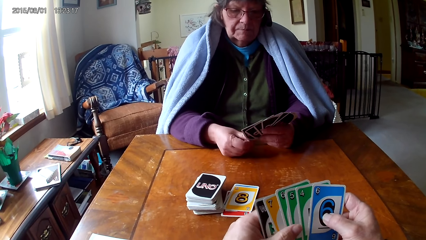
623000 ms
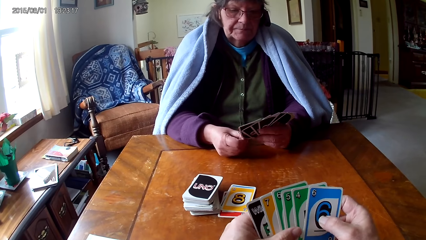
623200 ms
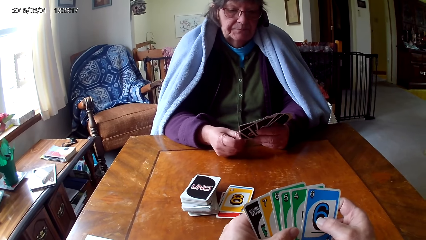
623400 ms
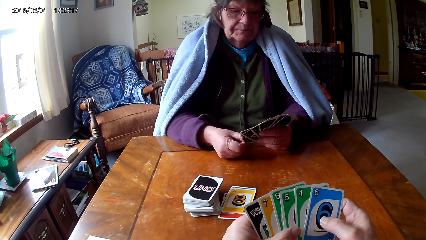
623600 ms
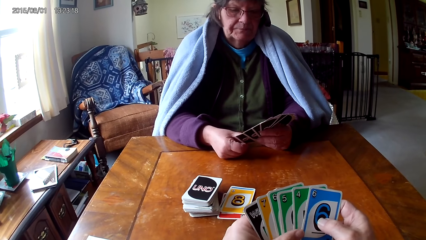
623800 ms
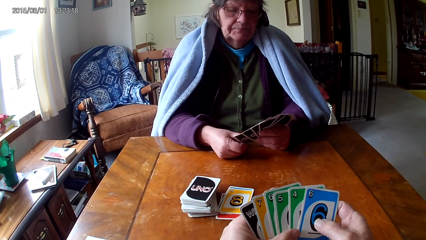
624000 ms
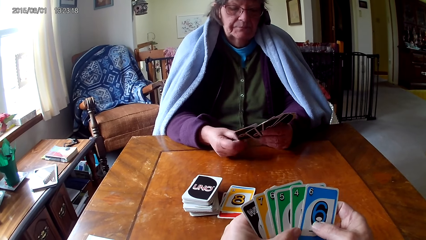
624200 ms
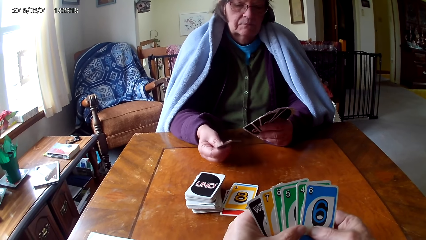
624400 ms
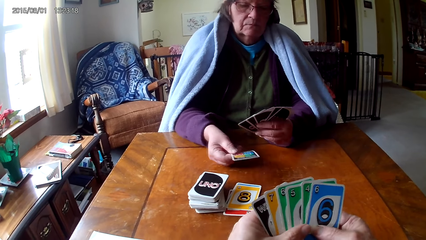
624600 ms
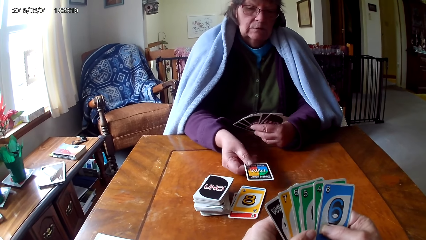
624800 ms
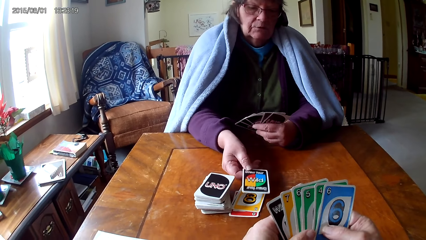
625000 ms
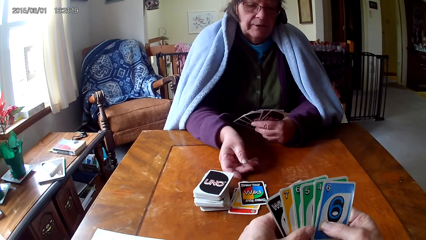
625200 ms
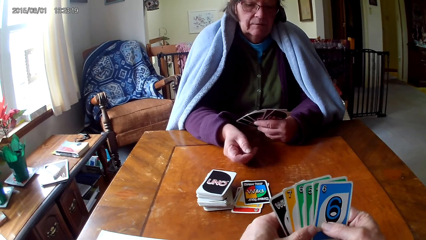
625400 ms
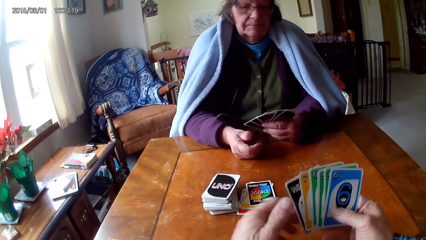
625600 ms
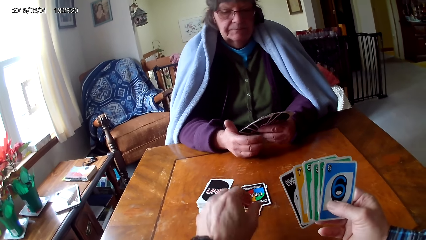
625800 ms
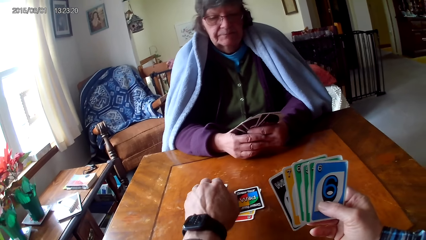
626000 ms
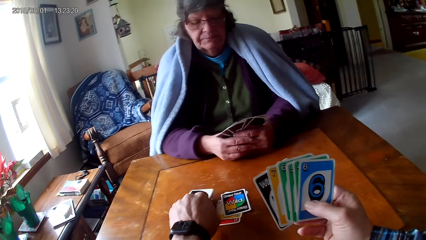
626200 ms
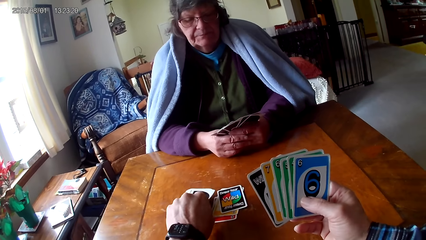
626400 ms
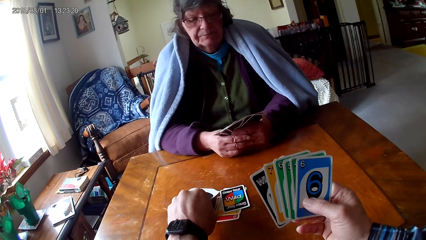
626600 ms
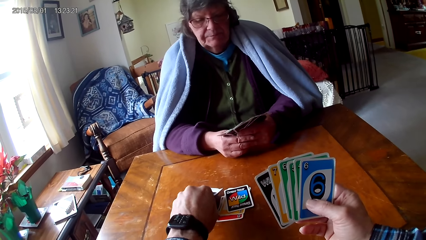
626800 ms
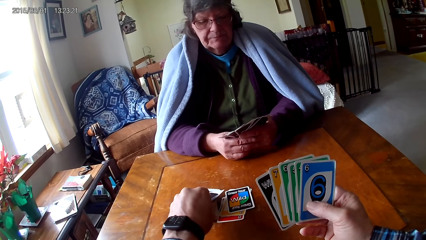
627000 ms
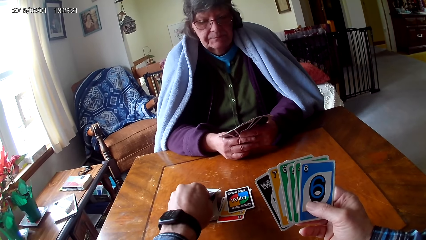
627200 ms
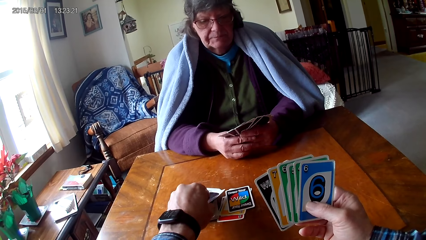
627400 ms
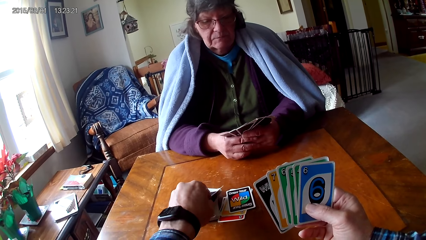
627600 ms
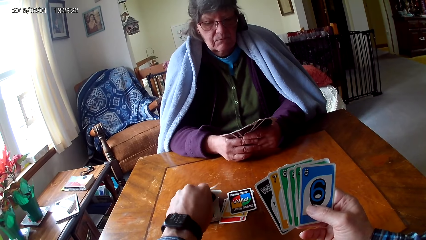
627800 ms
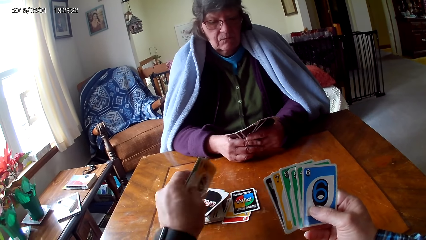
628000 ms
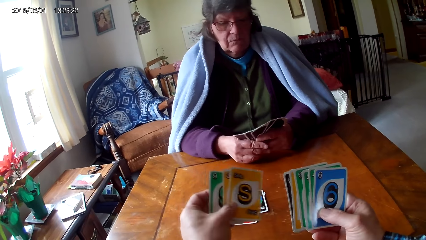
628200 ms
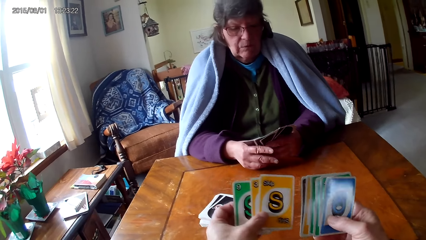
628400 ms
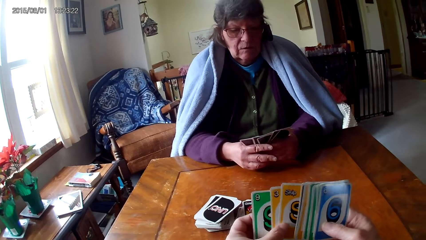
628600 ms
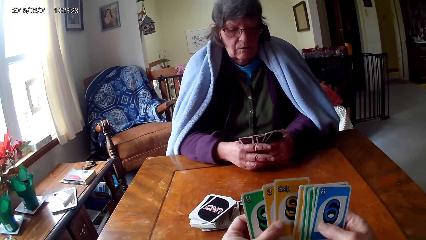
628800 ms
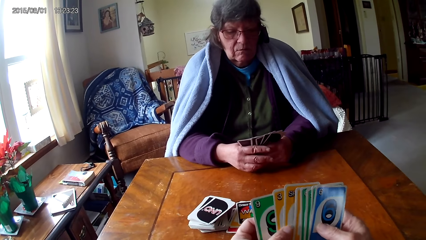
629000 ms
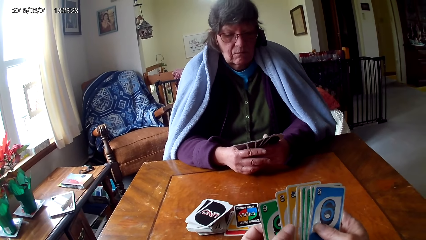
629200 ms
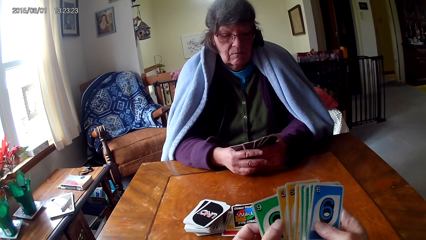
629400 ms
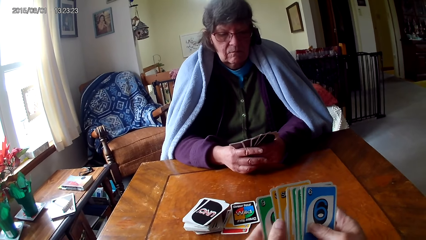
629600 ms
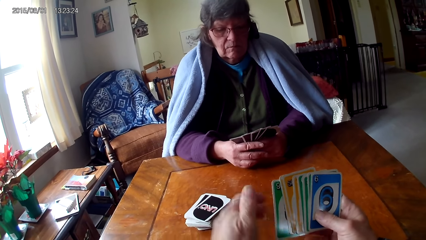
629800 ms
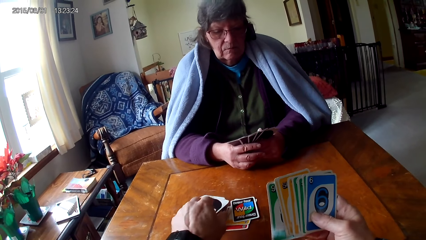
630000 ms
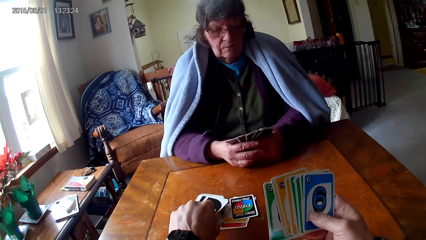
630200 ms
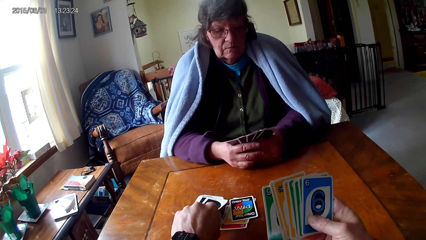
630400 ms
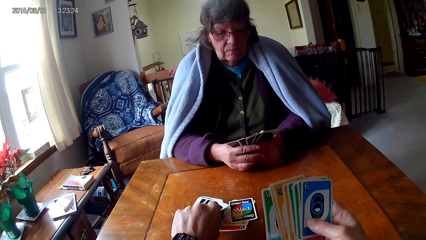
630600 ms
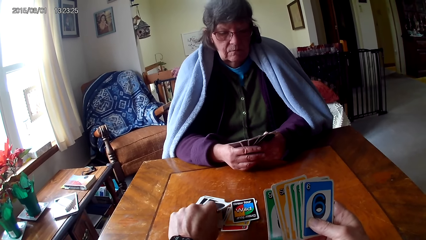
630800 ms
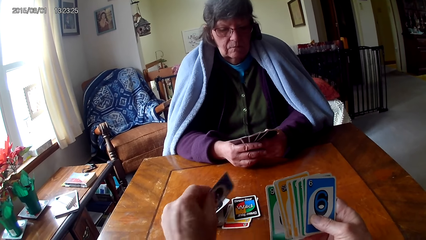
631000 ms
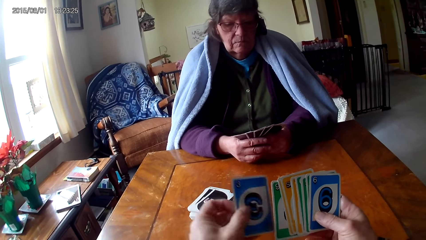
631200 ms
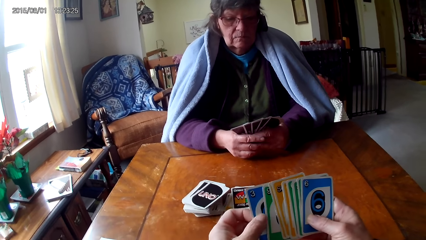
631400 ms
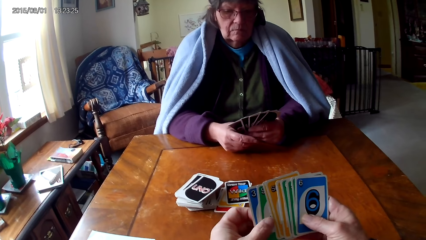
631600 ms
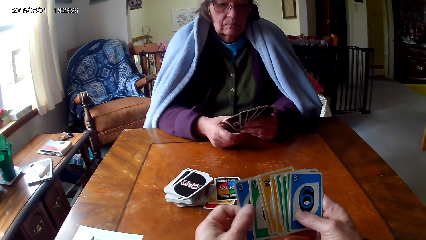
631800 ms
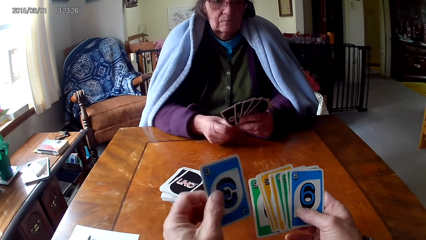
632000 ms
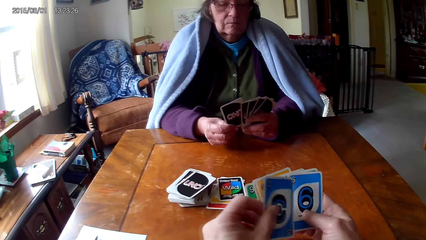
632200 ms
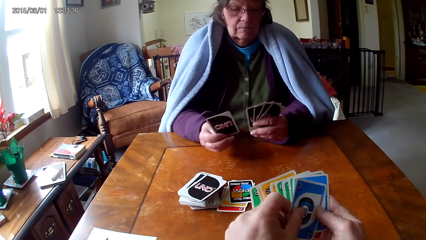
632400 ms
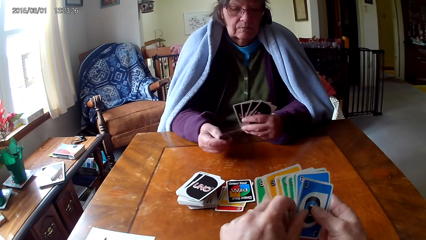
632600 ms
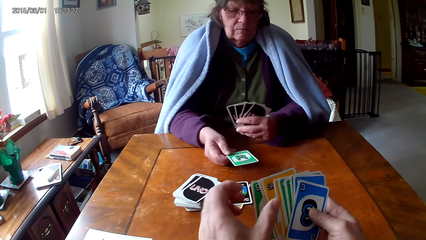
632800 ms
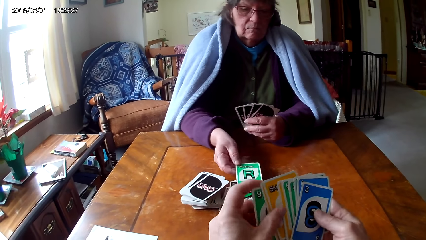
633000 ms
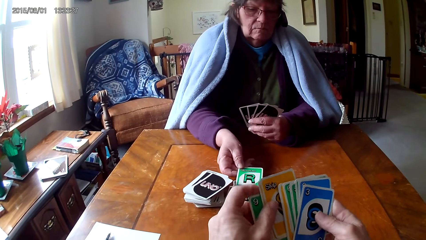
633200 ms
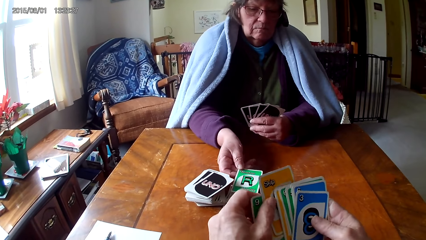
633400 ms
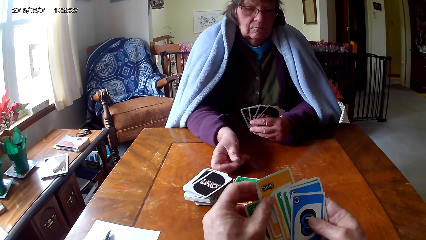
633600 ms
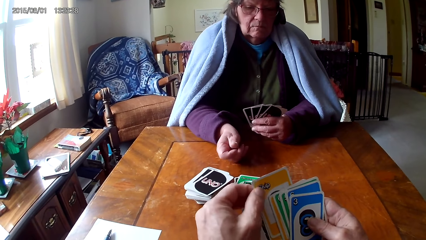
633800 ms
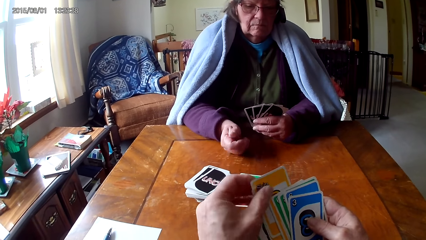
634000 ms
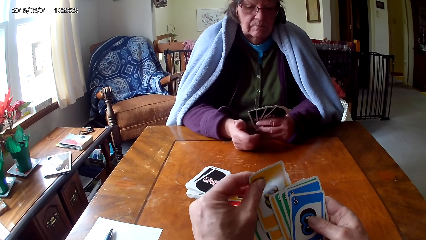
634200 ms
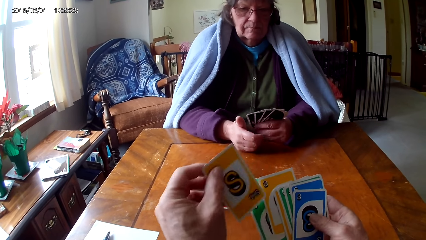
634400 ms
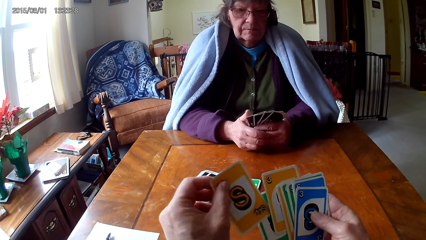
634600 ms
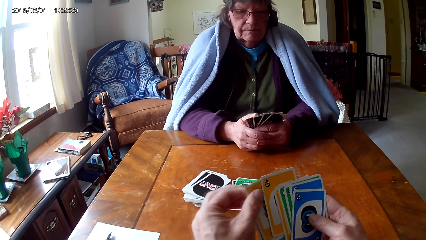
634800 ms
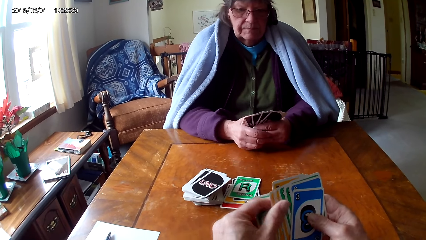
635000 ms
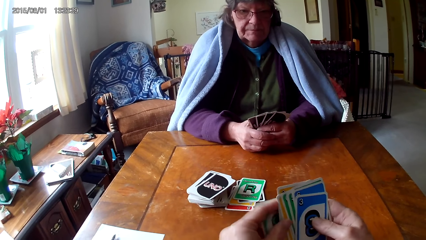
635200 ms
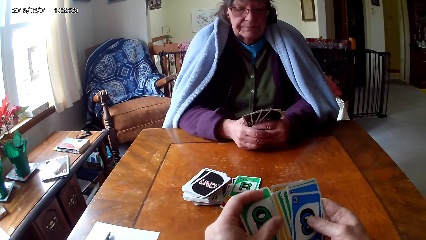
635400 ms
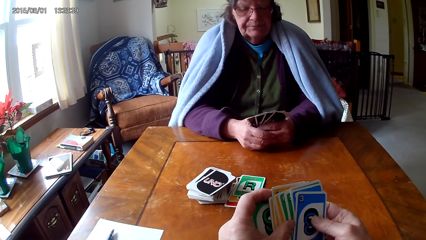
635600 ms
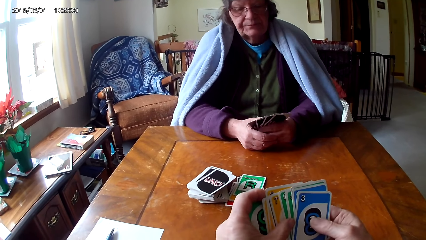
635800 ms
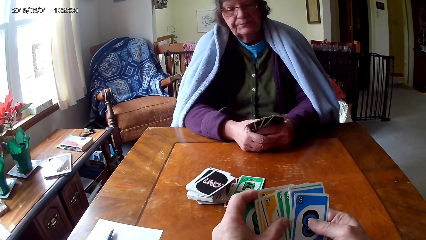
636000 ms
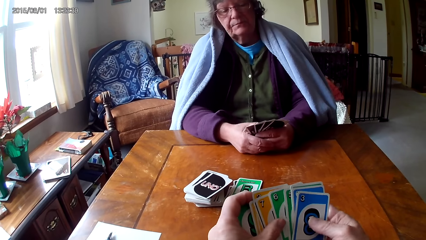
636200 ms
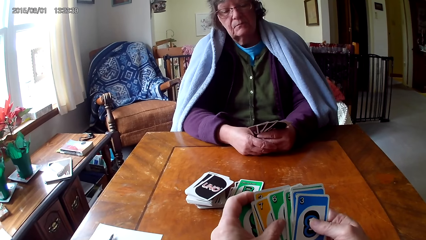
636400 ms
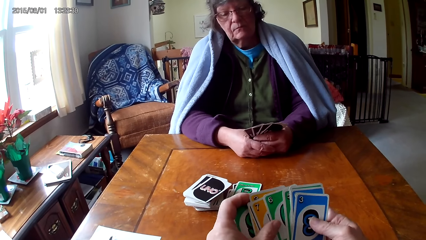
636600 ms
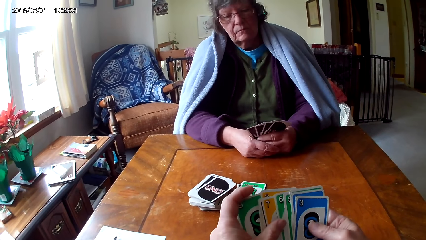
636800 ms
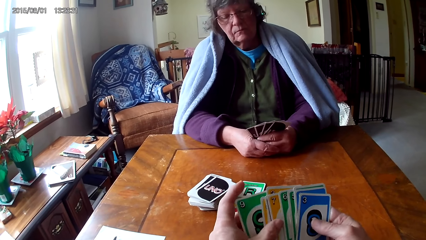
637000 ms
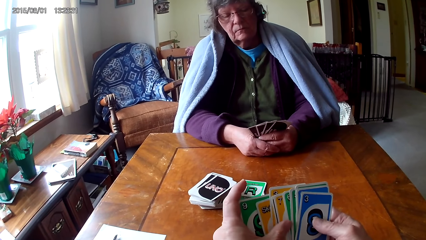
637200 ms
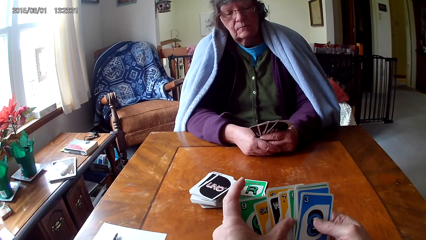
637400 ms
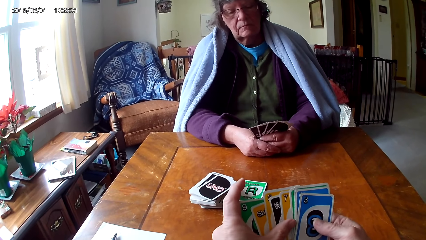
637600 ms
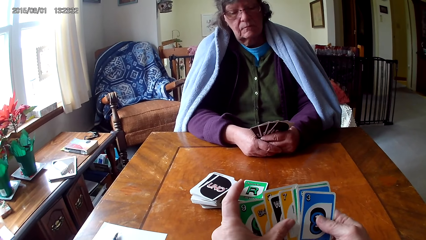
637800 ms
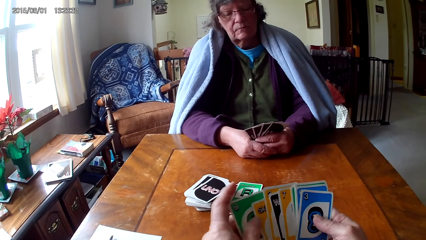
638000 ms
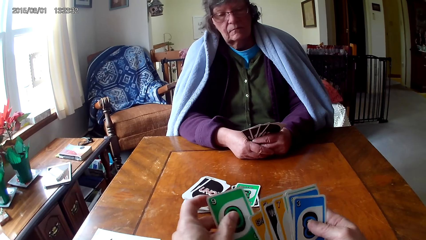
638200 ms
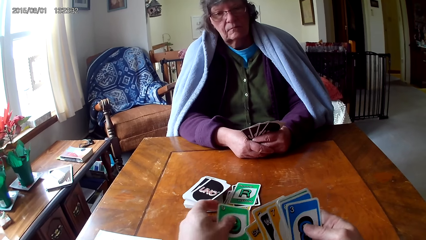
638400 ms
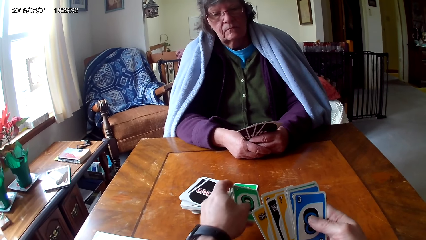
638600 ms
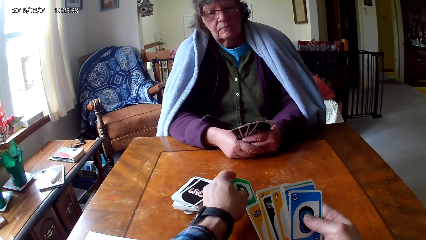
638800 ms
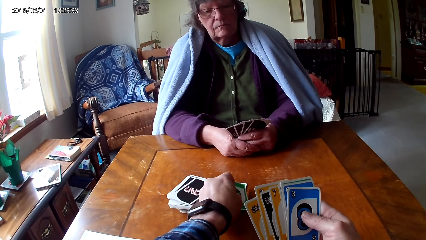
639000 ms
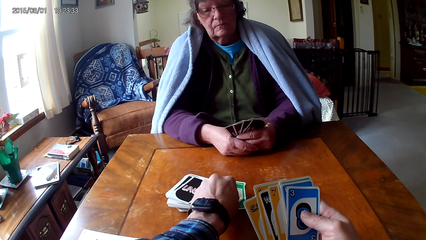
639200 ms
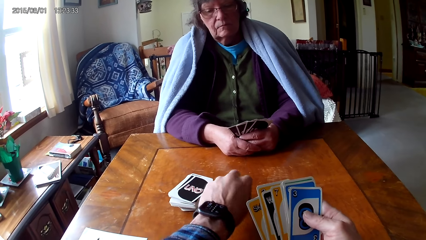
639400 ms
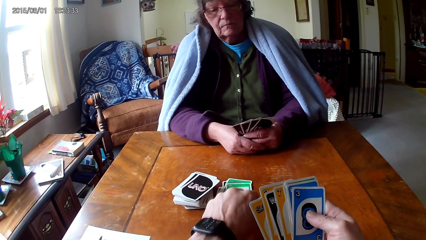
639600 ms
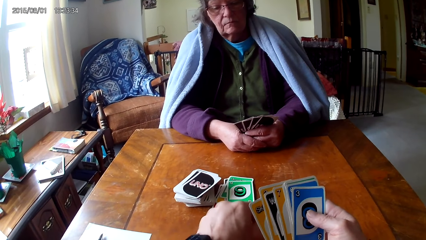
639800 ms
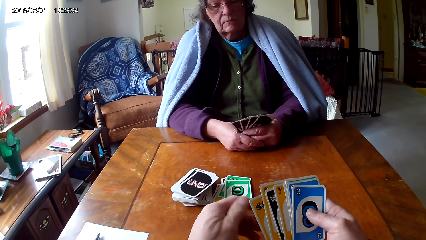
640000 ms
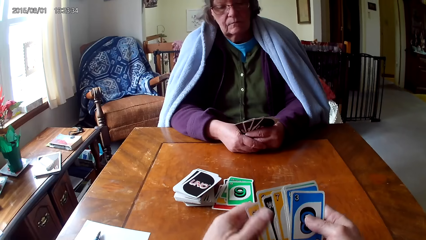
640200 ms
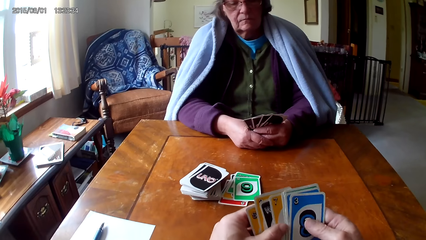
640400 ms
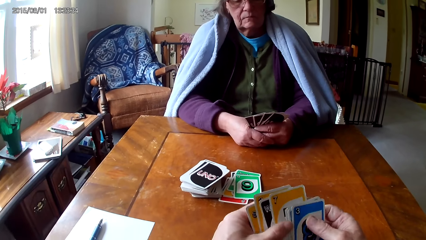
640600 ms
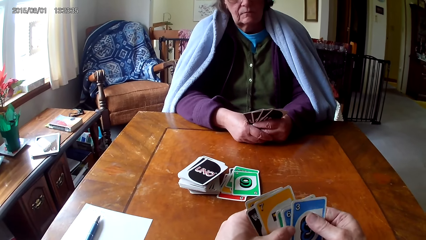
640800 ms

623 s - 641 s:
A woman picks a card. The woman puts the card down. The camera wearer picks up cards on a table. They hold the cards with hands. They pick a card on the table. They hold the cards with hands. They put the cards on top of other cards. The woman puts down a card. The camera wearer reshuffles the cards. They pick a card on the other cards. They put the card between the other cards. They put down a card.
